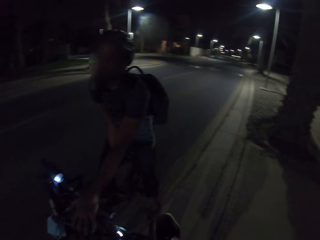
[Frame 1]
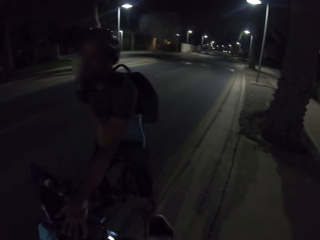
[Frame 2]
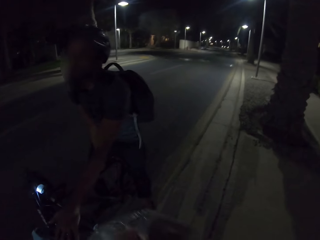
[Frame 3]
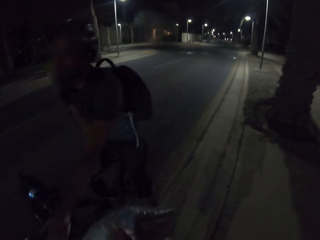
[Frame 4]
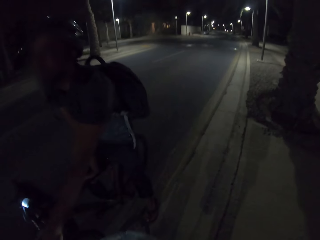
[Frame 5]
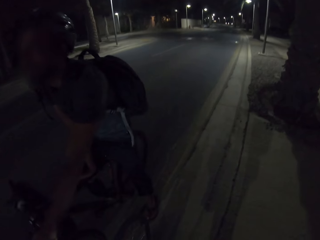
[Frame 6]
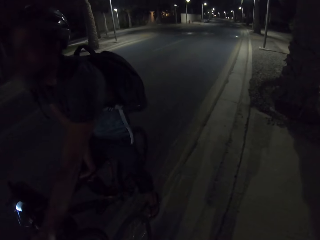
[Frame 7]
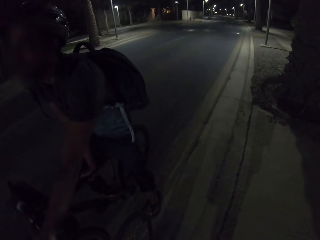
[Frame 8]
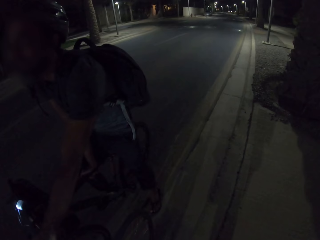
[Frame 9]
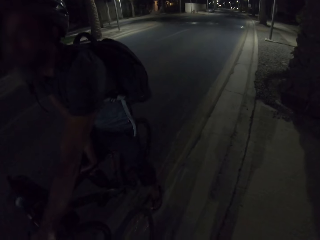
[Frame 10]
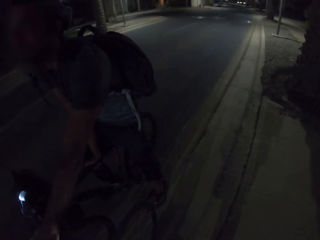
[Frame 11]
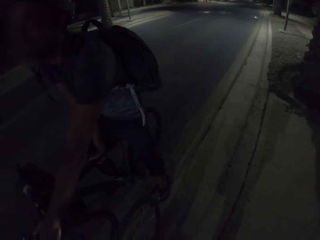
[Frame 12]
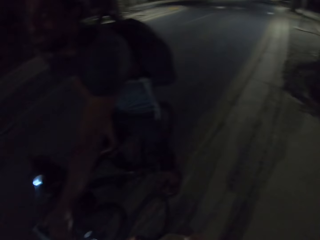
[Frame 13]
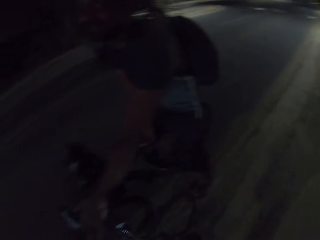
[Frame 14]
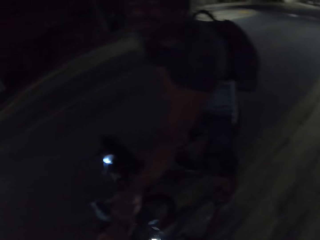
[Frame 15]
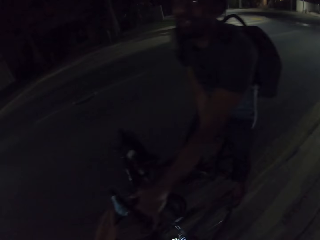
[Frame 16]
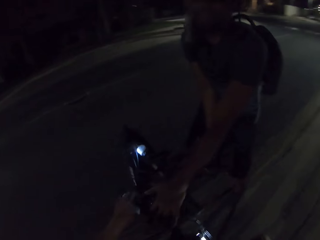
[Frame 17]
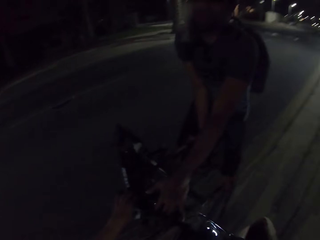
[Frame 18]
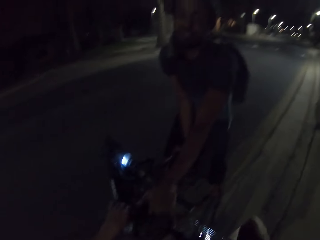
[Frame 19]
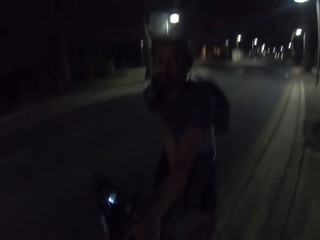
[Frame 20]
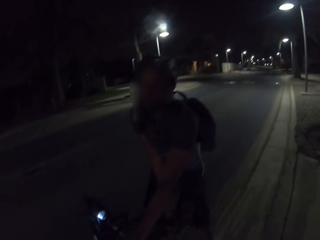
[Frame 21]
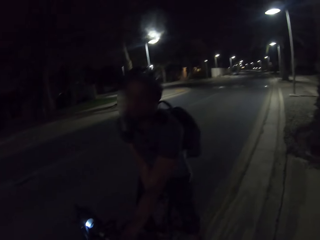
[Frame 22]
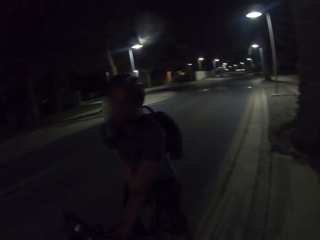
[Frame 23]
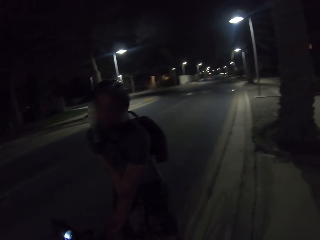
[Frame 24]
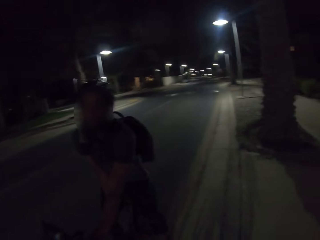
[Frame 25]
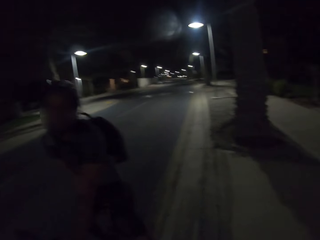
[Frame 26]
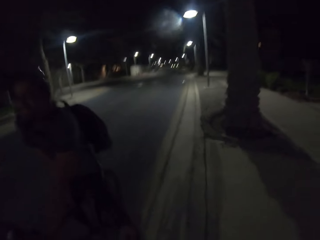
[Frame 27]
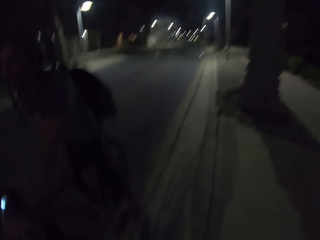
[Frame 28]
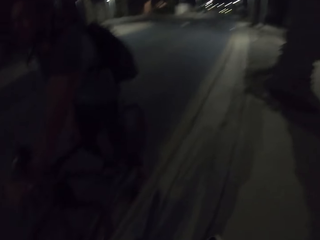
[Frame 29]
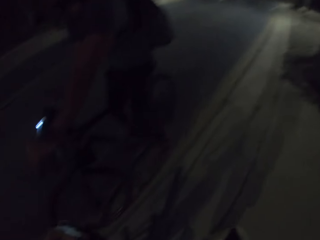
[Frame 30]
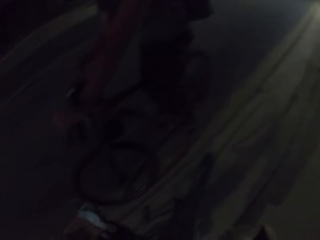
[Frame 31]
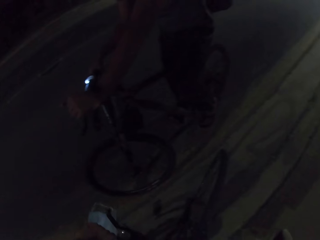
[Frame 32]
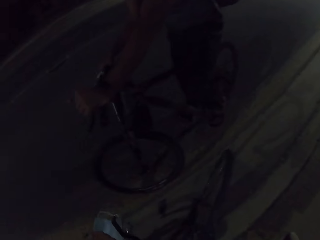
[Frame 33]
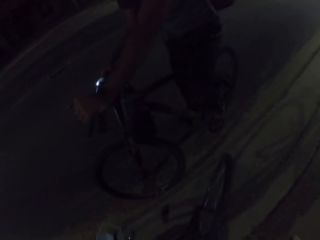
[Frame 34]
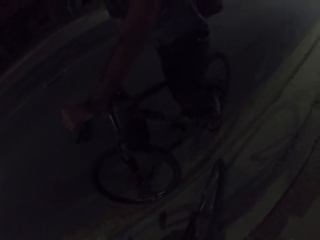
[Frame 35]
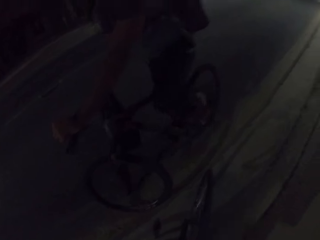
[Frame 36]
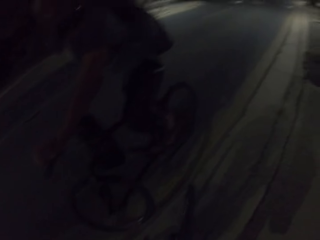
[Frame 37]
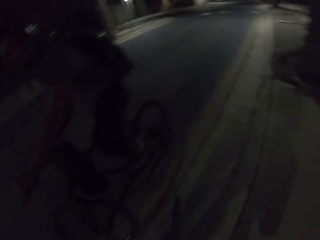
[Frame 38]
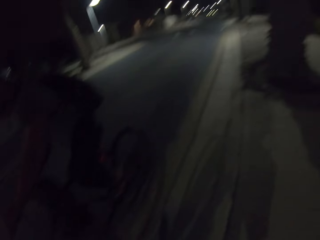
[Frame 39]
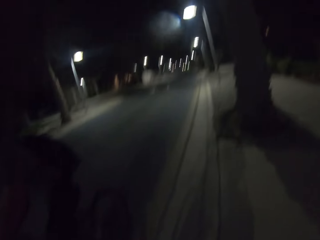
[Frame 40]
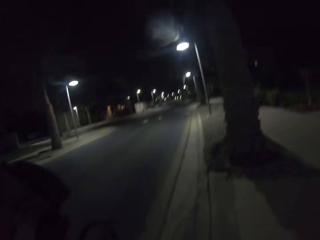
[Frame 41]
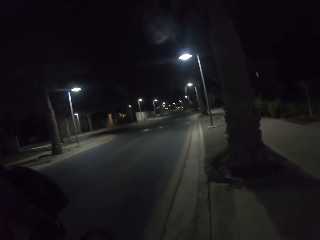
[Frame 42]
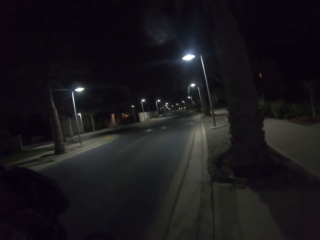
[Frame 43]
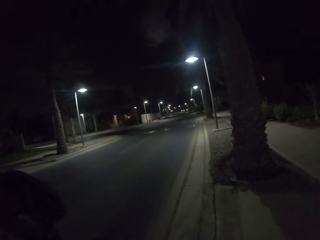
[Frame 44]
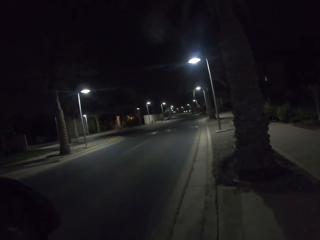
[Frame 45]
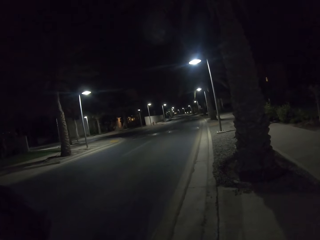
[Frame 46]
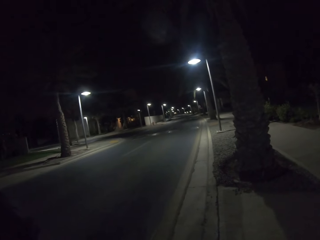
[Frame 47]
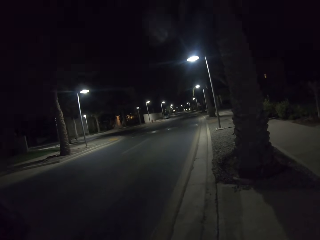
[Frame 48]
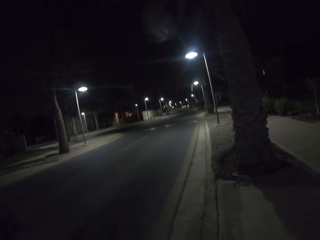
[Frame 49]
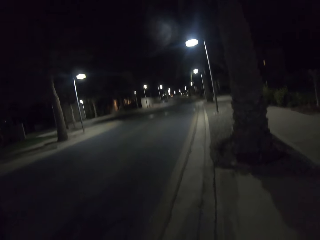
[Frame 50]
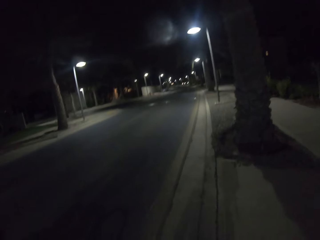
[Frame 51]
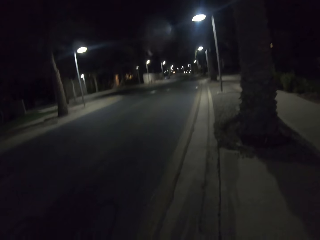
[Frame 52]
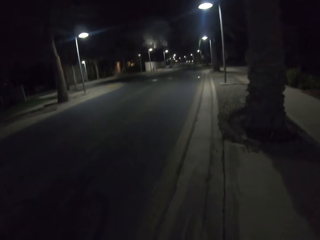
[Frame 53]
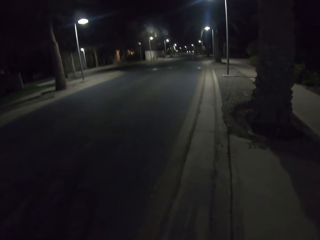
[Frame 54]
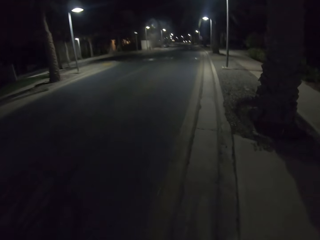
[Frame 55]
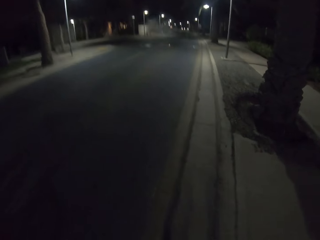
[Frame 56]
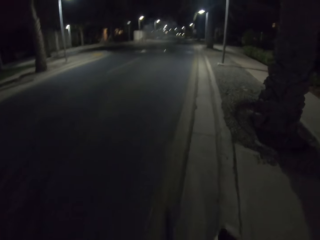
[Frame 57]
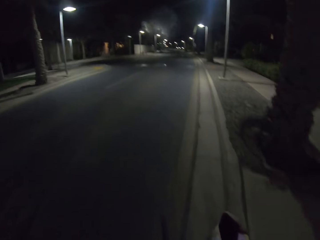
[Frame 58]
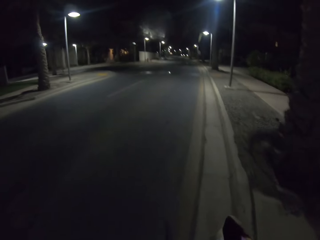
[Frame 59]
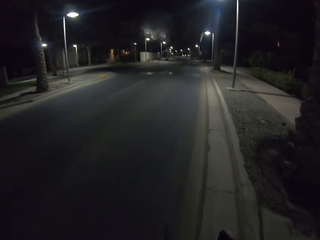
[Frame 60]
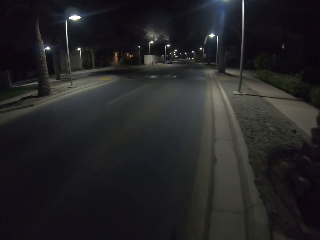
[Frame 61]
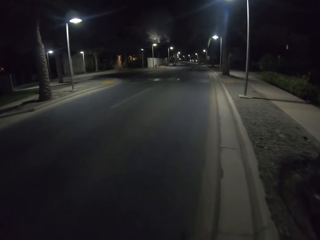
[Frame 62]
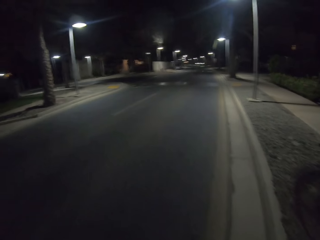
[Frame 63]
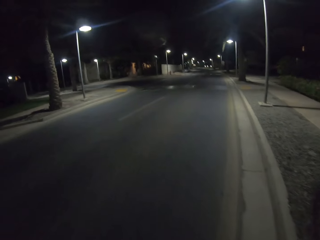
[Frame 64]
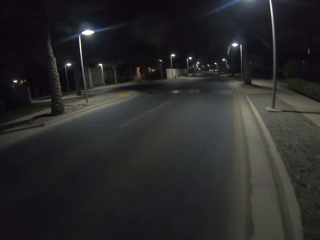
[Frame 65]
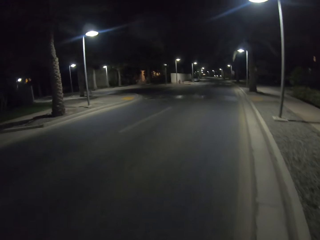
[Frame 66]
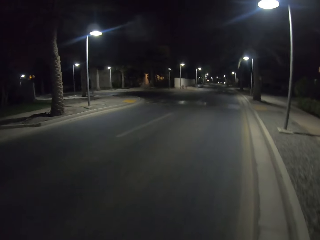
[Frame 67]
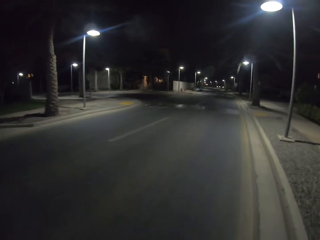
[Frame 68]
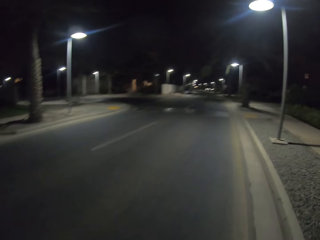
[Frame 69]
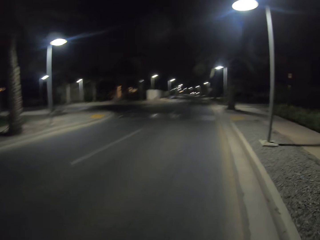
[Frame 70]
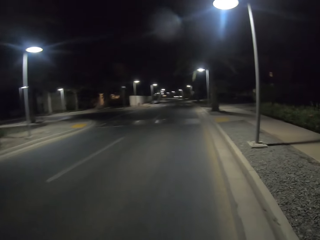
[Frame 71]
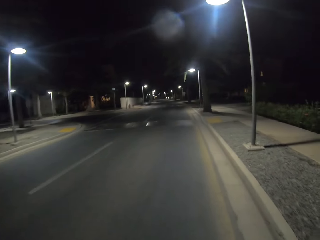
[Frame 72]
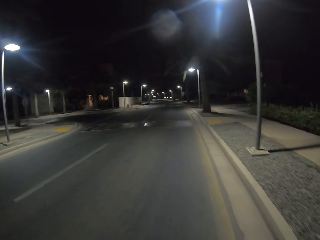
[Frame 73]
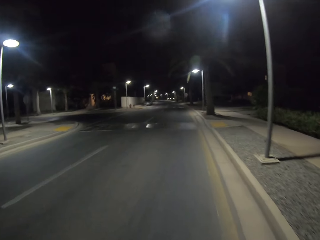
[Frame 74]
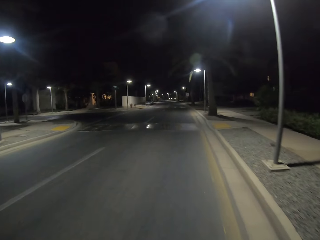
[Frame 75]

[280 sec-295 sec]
The camera wearer puts a polythene bag on the bike handles. They hold the bike well. They look around. They hold the bicycle. A person rides the bicycle on the road. The camera wearer rides the bicycle on the road around the estate. They ride the bicycle along the road.

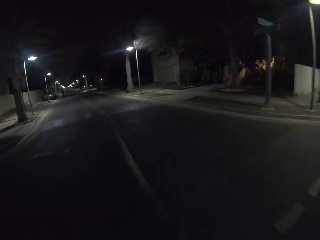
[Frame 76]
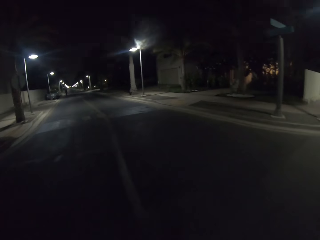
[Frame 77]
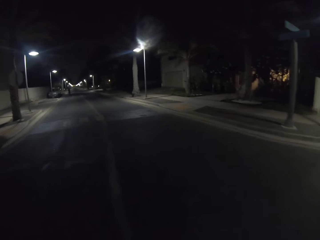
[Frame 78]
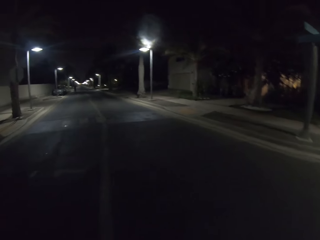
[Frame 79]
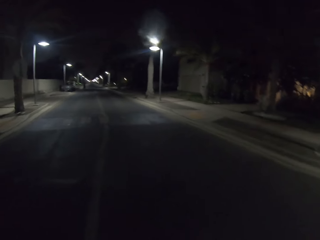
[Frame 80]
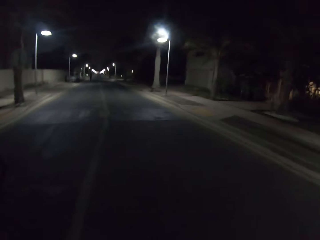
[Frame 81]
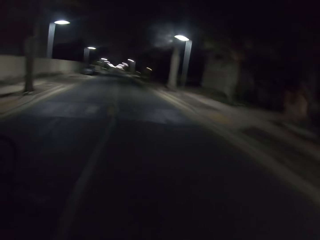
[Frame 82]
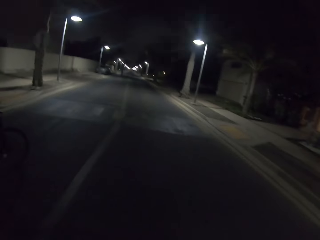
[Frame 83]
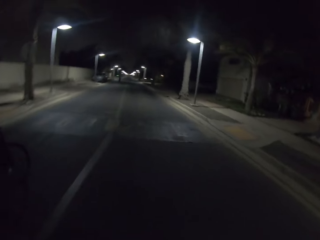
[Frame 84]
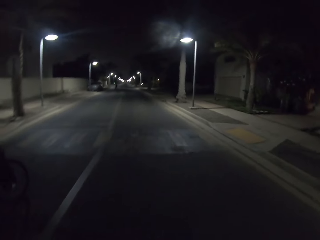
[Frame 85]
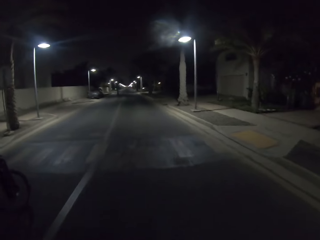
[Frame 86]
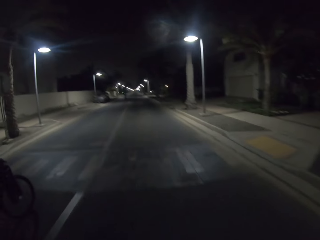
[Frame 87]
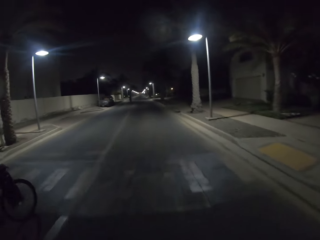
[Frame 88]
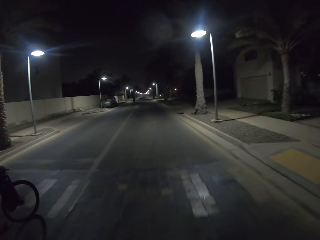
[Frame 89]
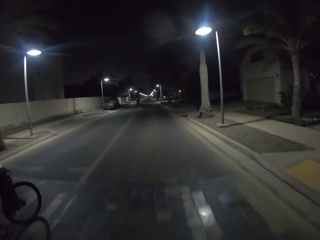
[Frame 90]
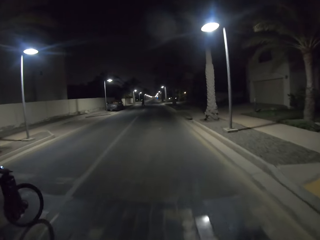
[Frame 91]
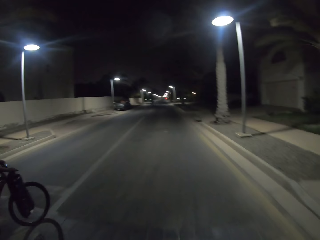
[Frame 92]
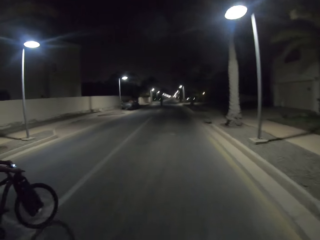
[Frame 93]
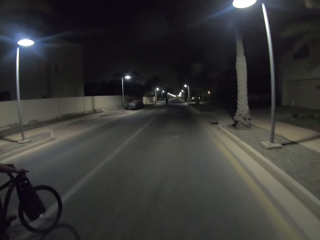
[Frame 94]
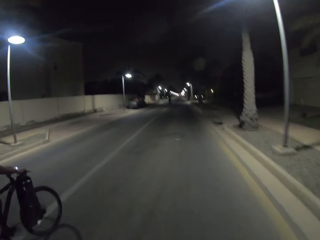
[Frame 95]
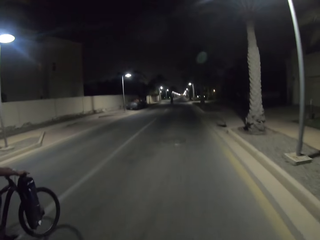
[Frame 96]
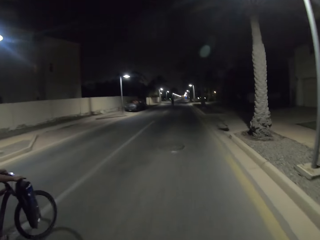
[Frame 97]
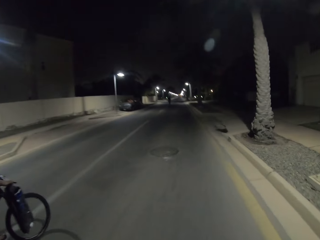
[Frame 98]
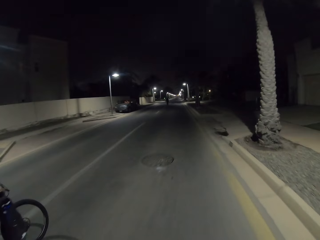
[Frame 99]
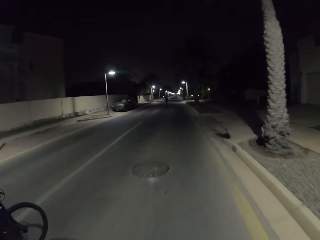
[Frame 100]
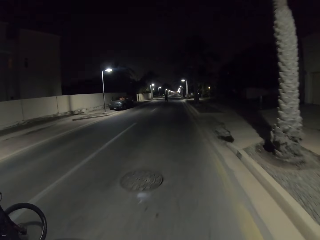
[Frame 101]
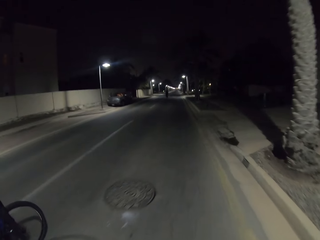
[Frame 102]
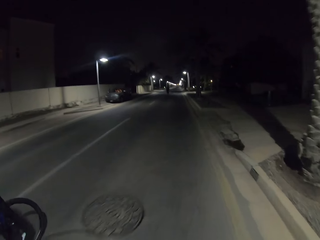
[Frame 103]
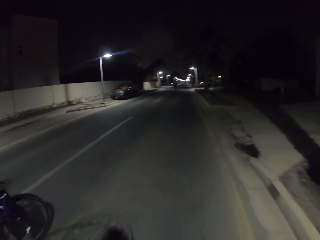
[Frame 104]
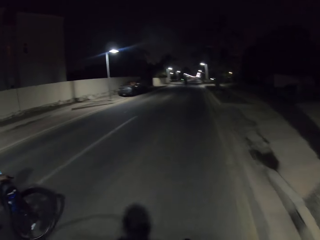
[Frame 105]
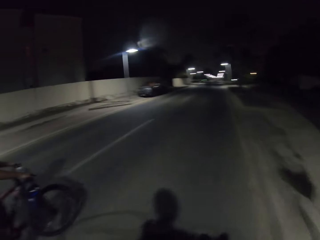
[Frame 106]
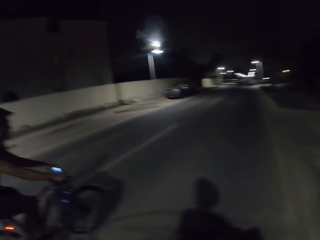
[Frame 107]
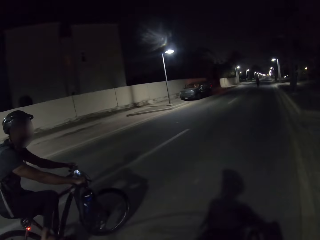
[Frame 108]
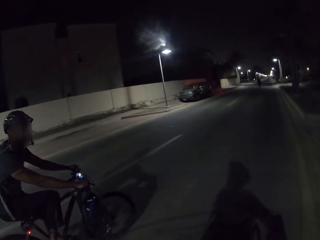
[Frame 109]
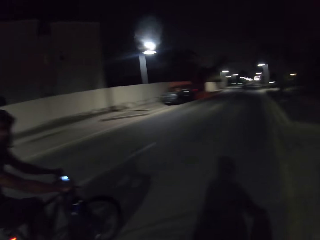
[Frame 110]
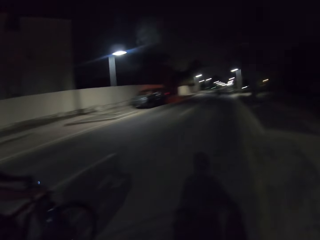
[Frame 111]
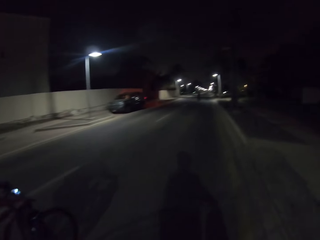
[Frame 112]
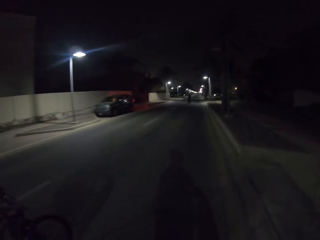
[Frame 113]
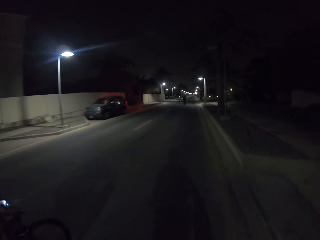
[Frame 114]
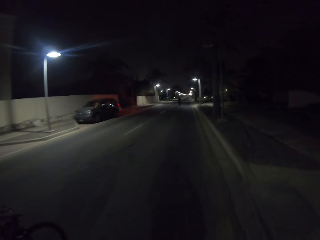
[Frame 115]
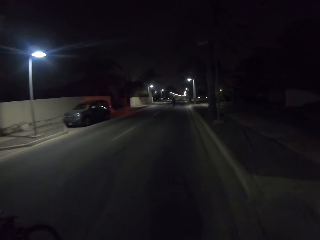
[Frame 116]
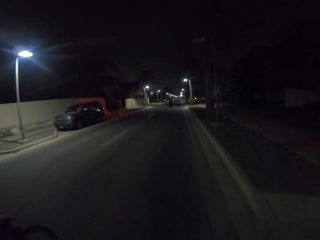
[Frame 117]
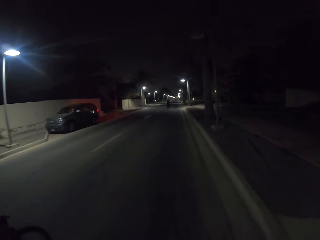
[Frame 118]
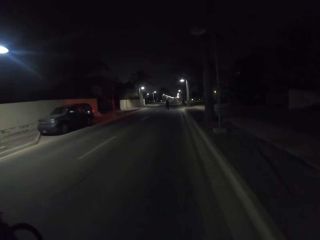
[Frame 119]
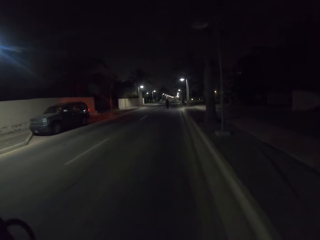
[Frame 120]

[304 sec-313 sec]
The camera wearer rides a bicycle on the road around the estate. A person rides a bicycle with the camera wearer.
